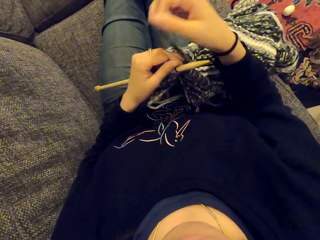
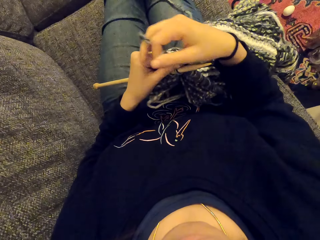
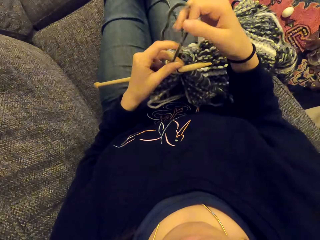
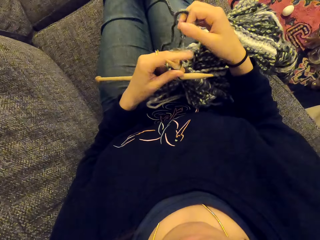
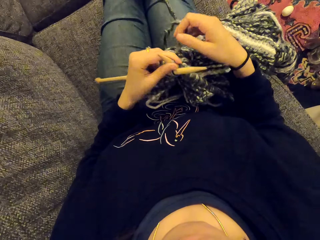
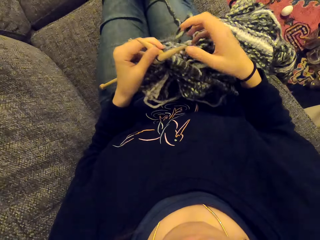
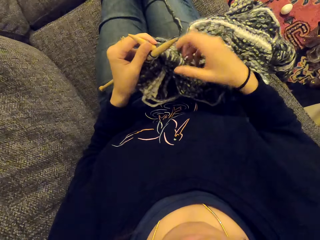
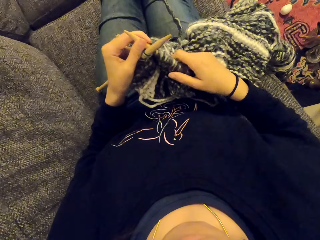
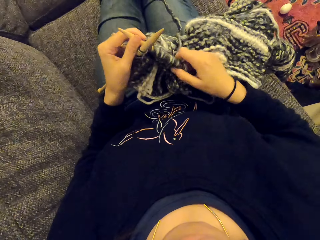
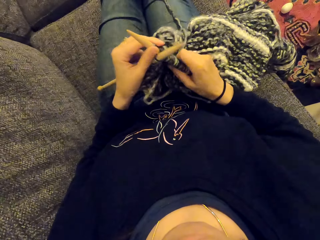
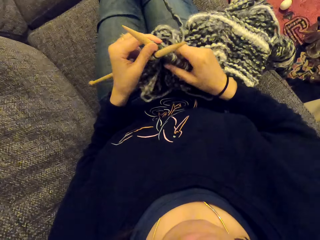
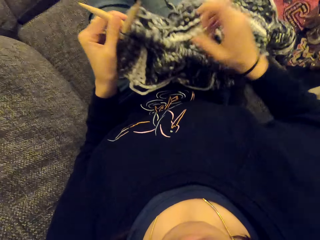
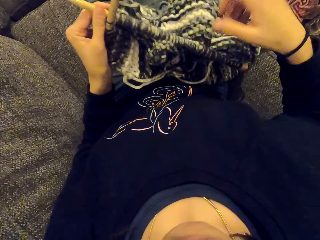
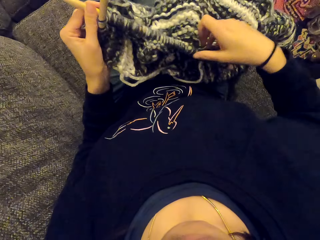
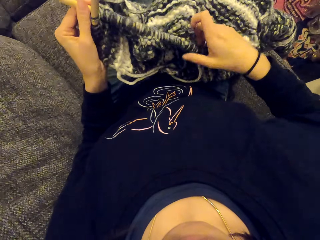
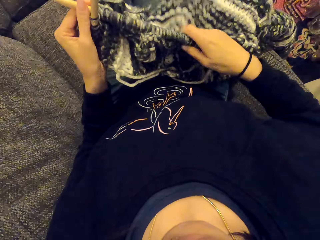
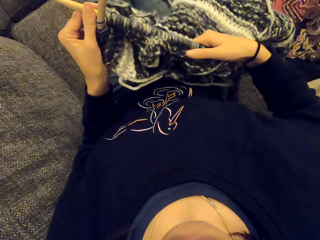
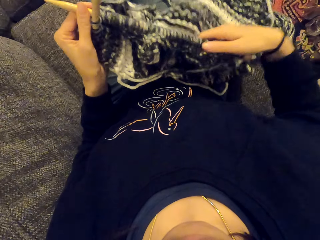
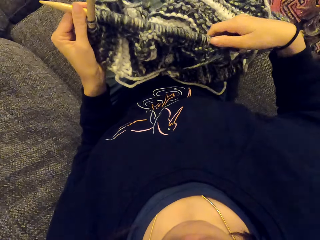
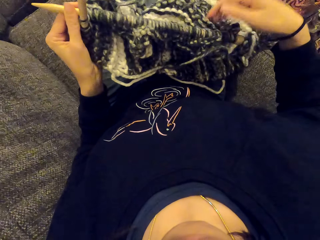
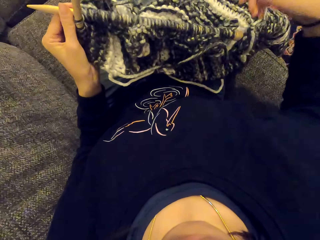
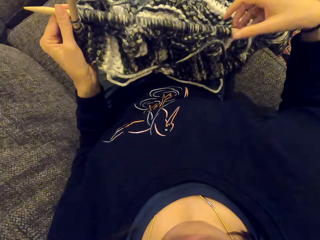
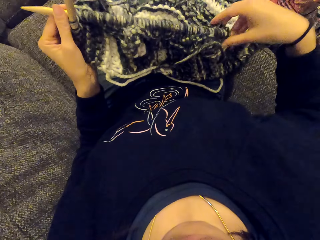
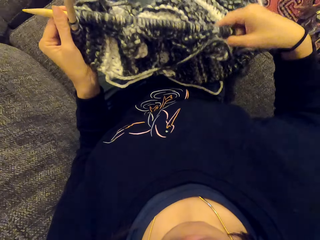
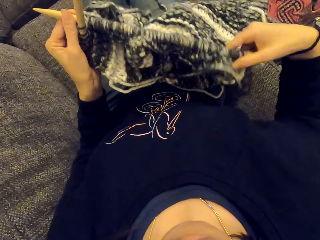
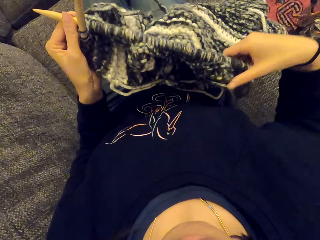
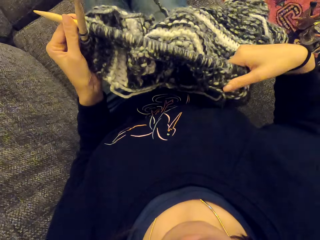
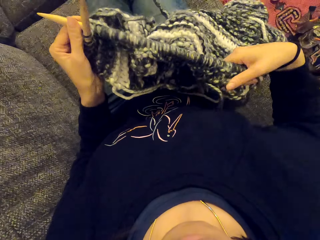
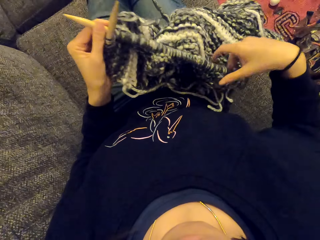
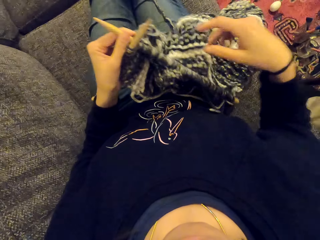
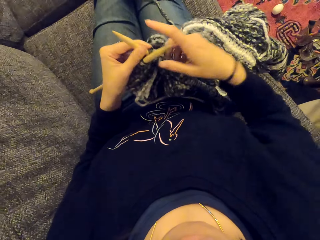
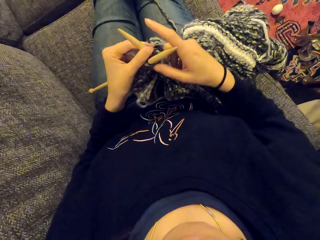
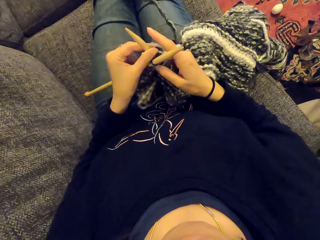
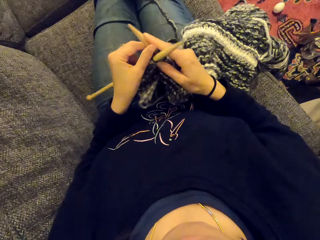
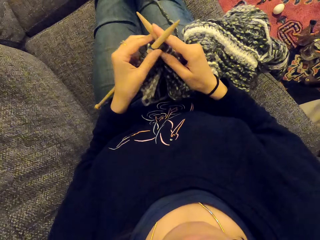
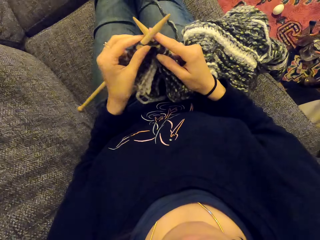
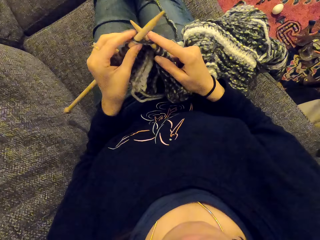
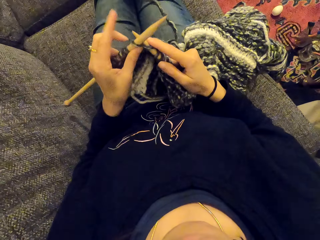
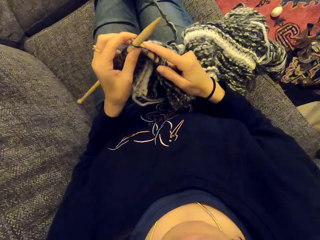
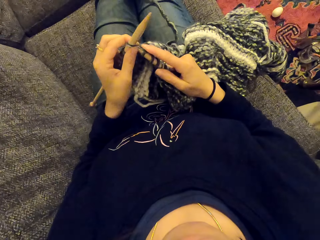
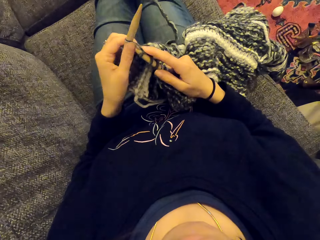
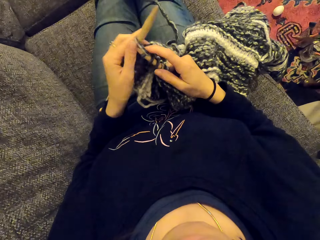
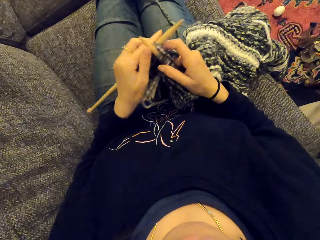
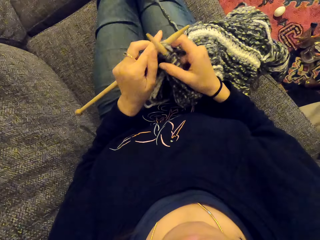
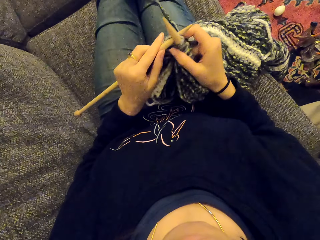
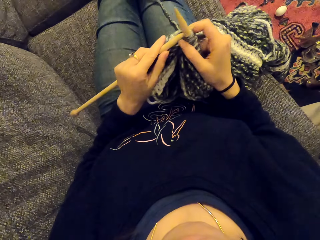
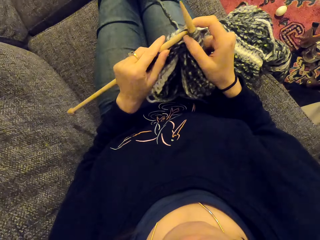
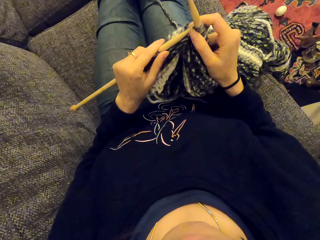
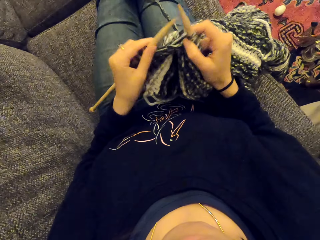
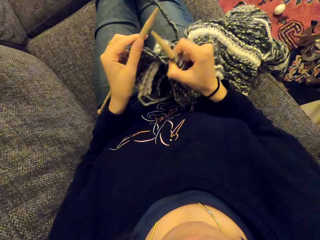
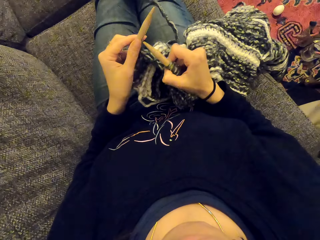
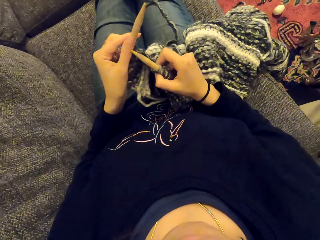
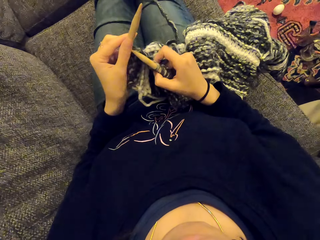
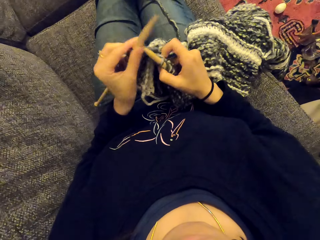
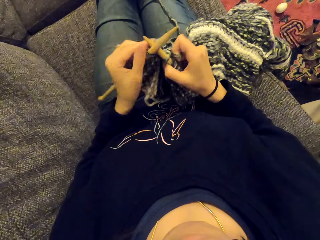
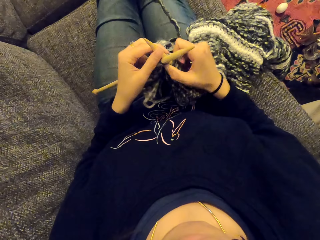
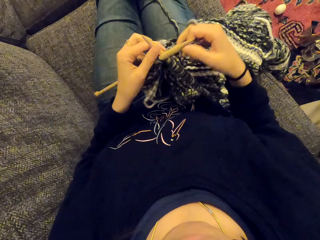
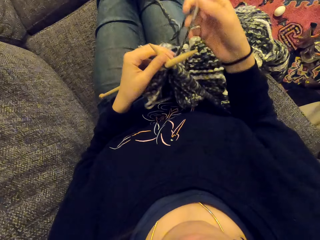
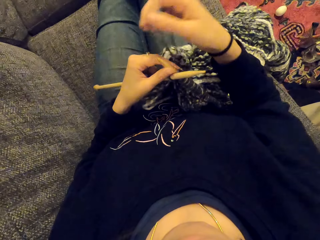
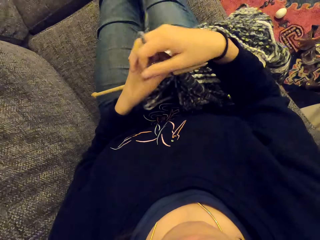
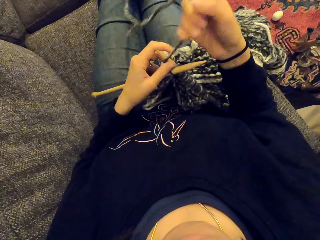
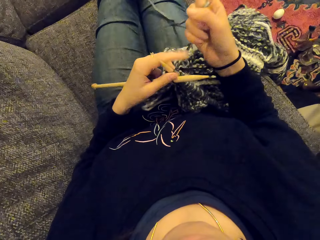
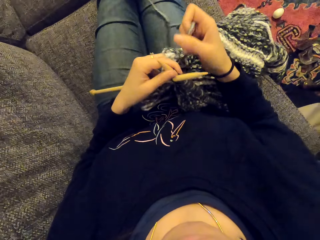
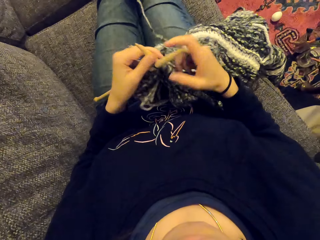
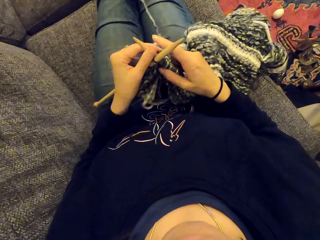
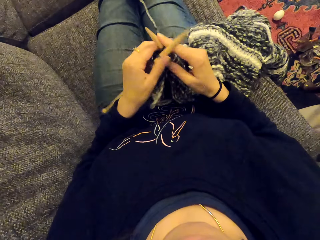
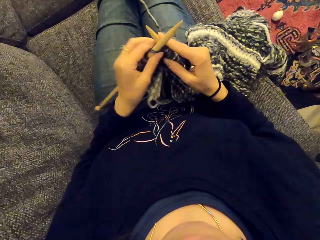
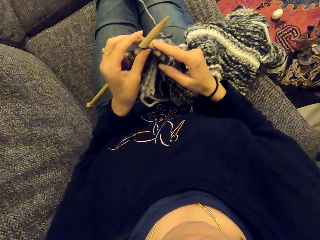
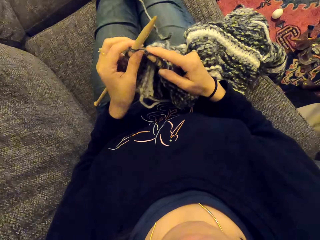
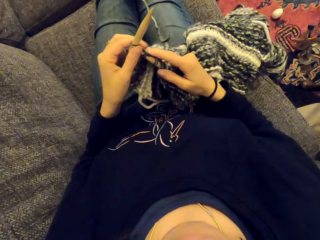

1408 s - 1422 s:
The camera wearer pushes the piece of cloth. They hold the fabric. They fix the cloth. They sew the piece of cloth. They knit the fabric.

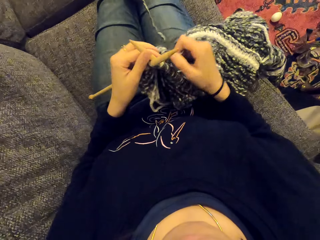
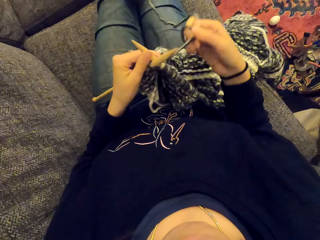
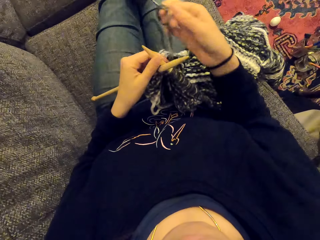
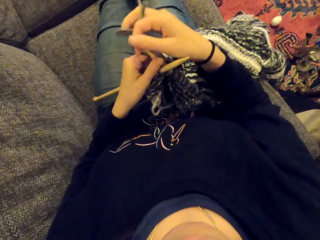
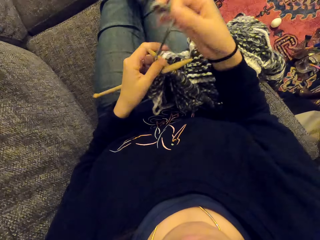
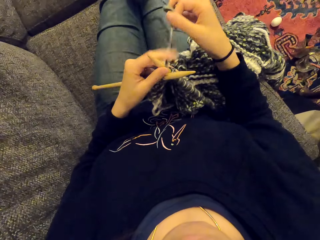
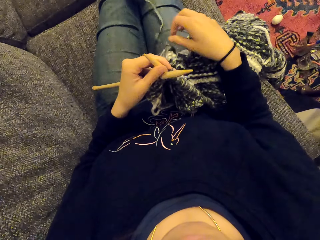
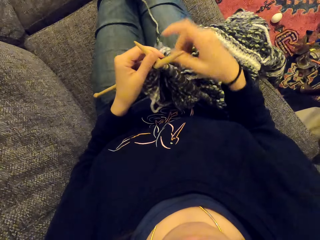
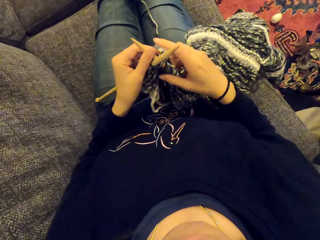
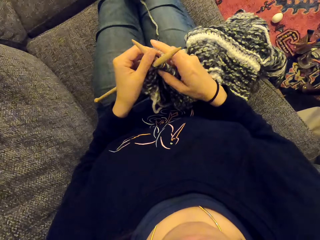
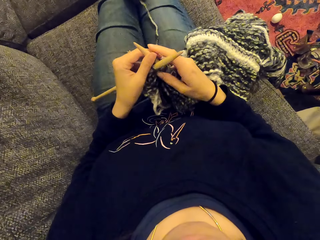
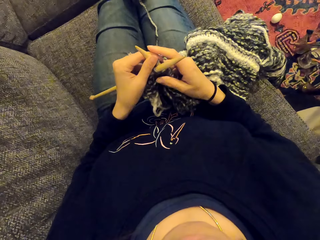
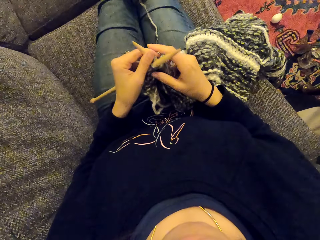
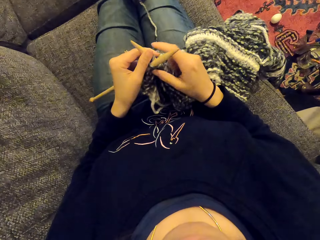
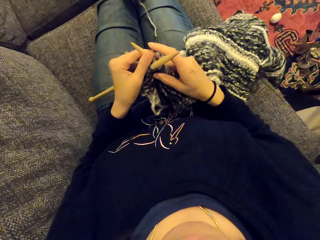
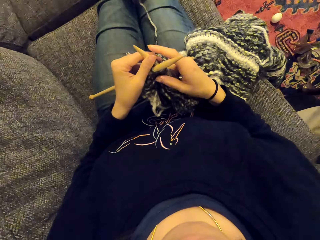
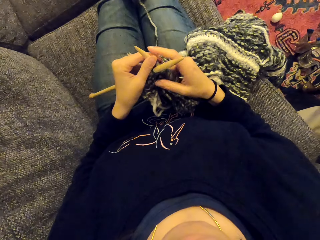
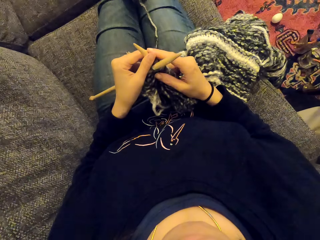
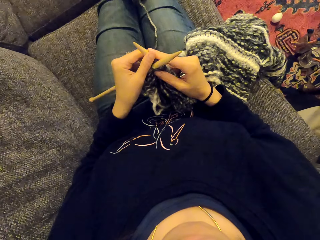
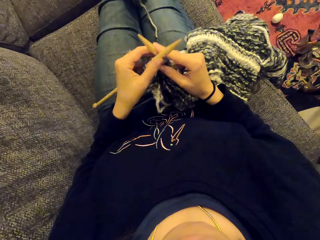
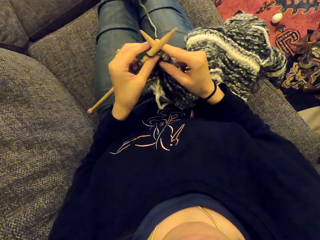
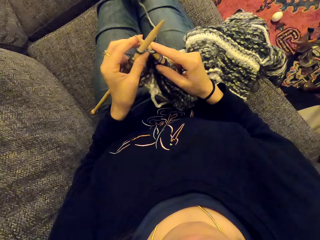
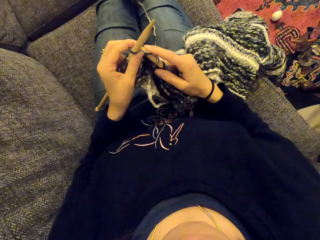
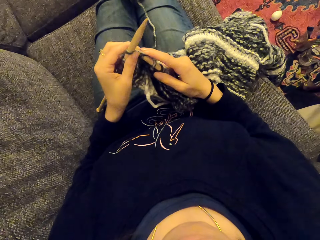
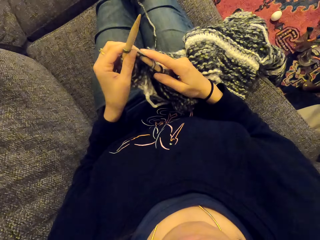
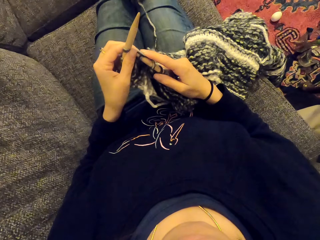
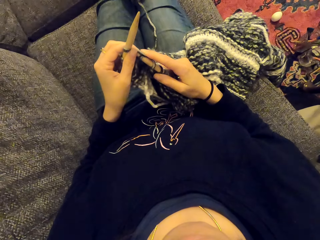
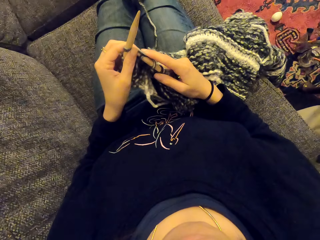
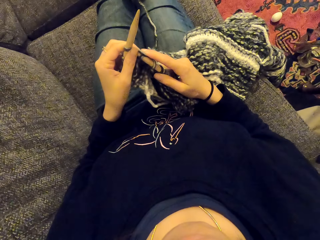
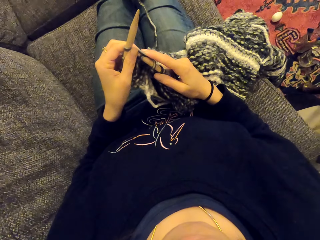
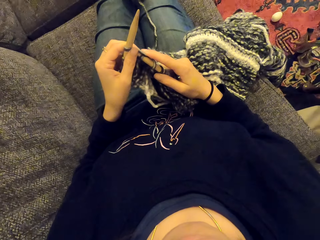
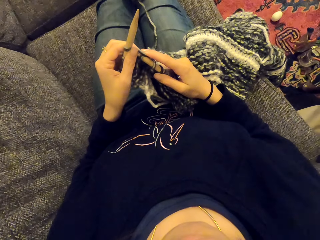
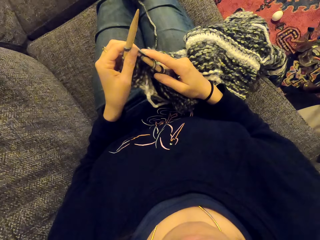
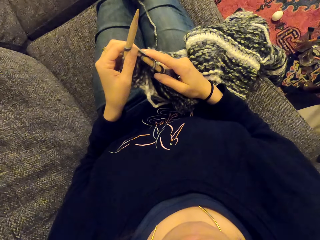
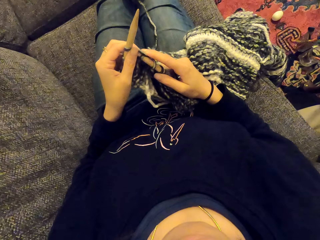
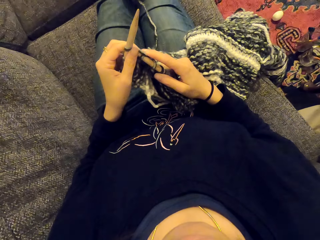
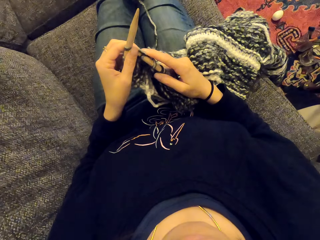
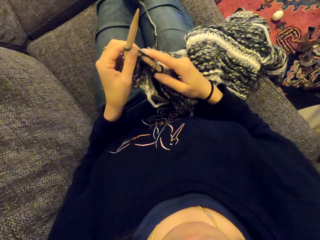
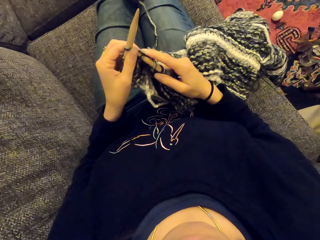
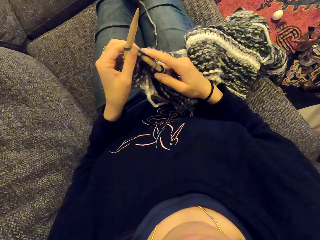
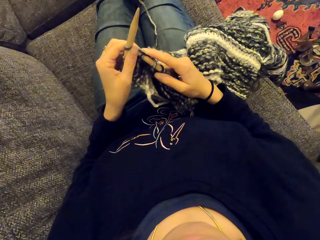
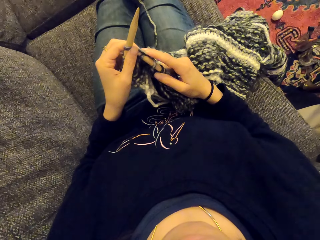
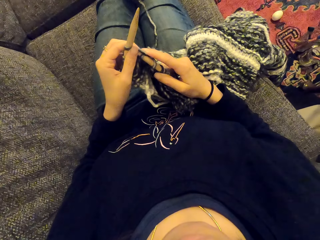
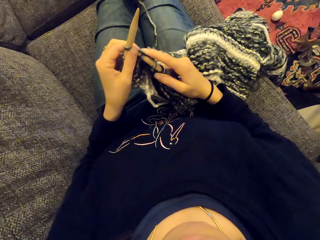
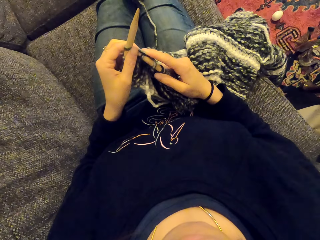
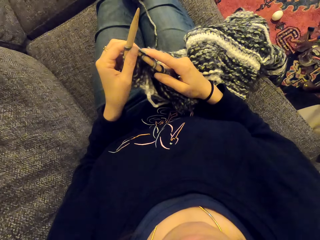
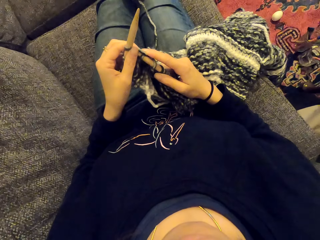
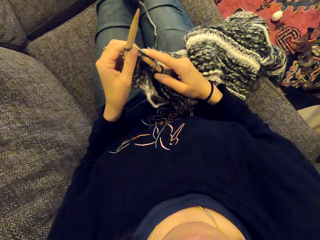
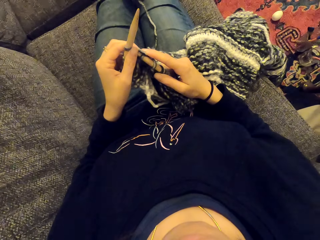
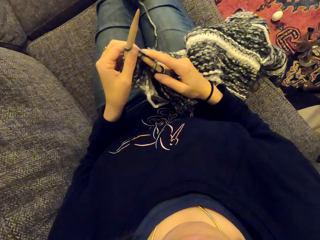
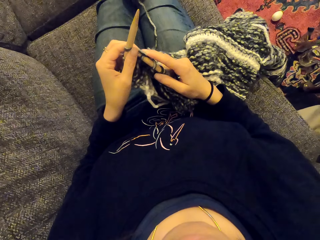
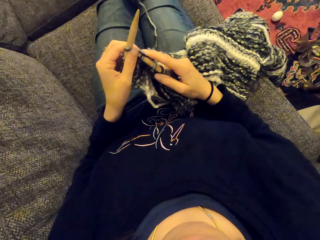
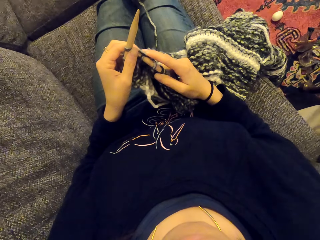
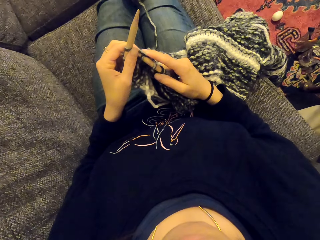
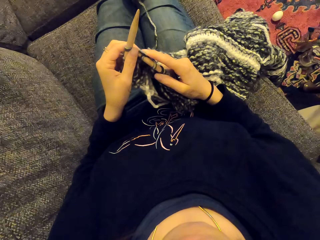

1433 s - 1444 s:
The camera wearer fixes the cloth. They stare at something.
